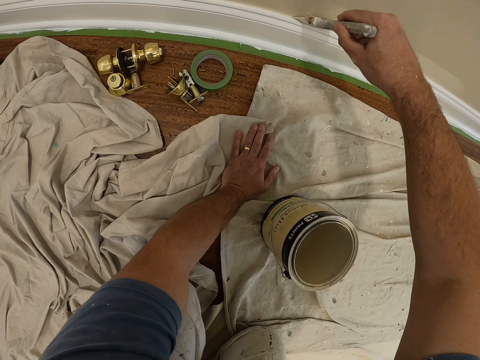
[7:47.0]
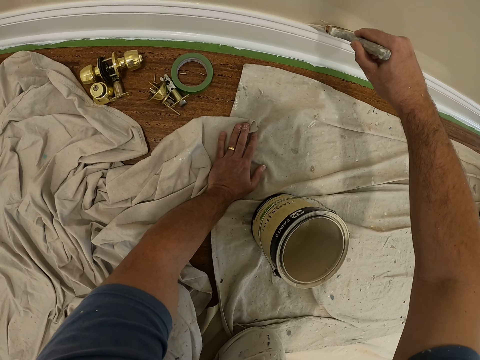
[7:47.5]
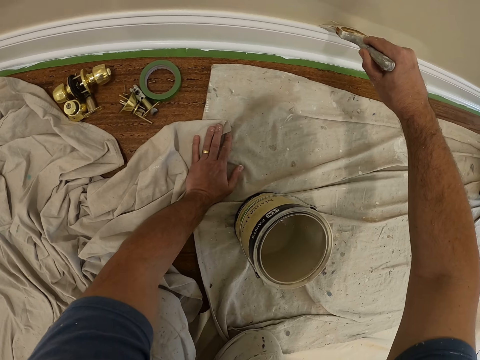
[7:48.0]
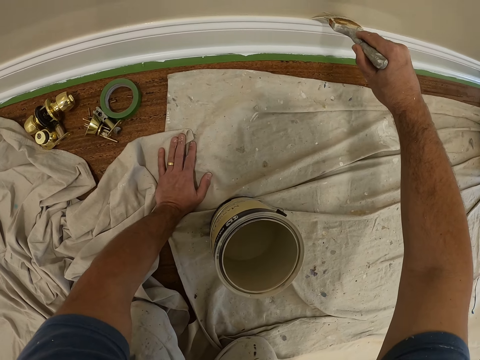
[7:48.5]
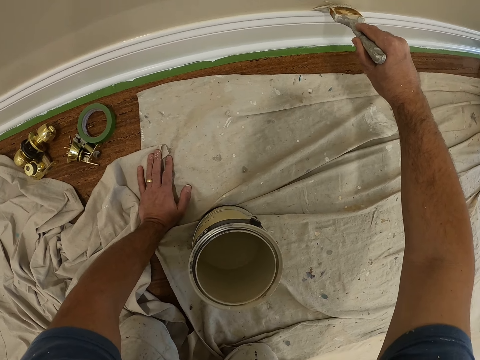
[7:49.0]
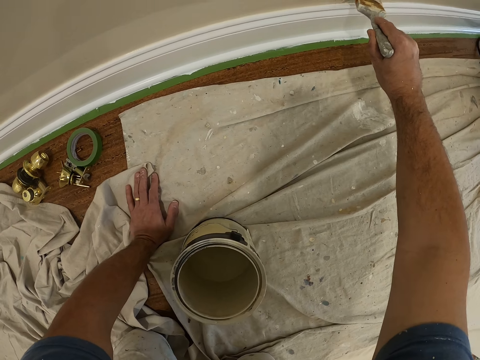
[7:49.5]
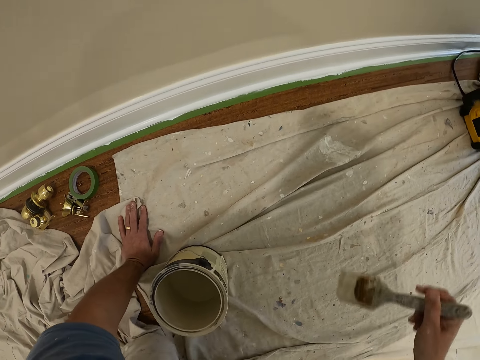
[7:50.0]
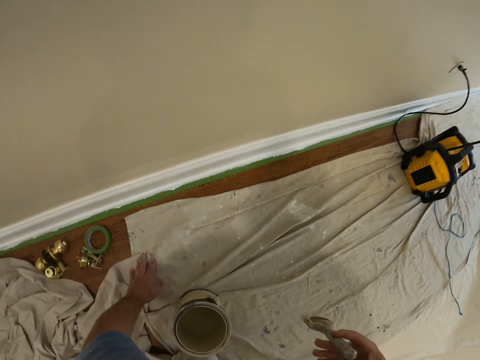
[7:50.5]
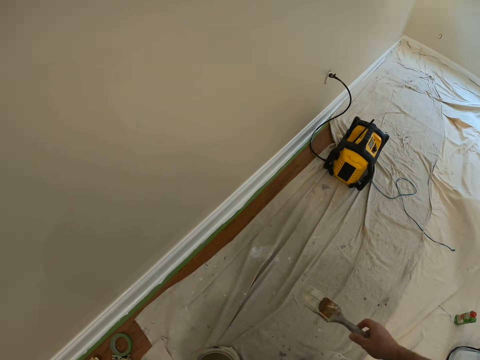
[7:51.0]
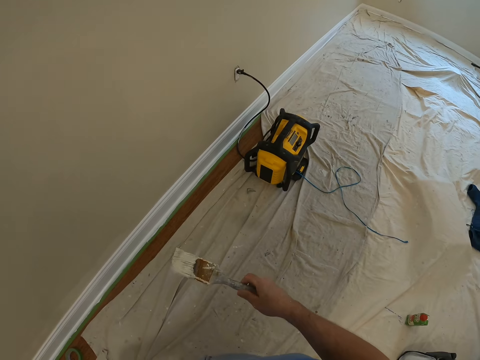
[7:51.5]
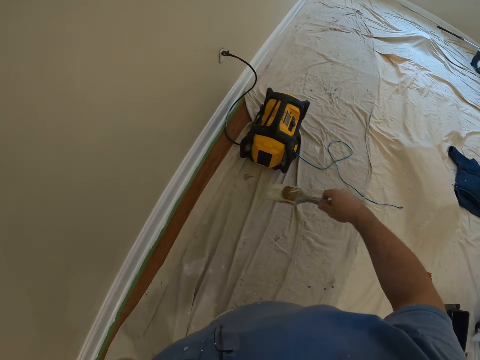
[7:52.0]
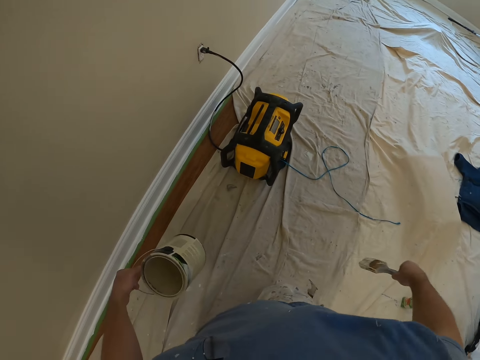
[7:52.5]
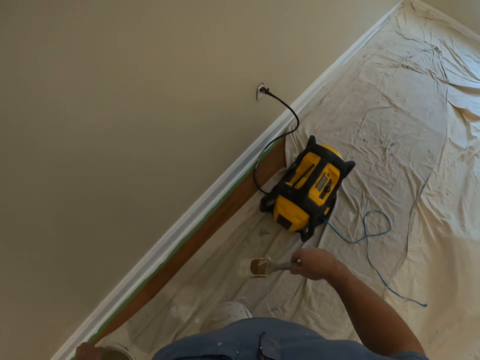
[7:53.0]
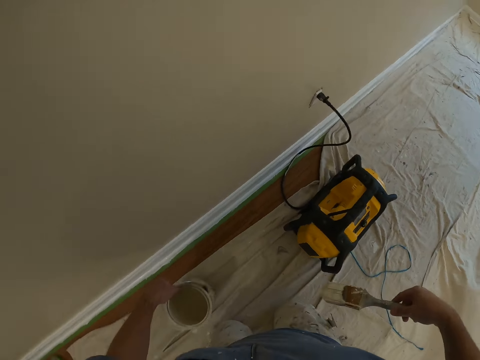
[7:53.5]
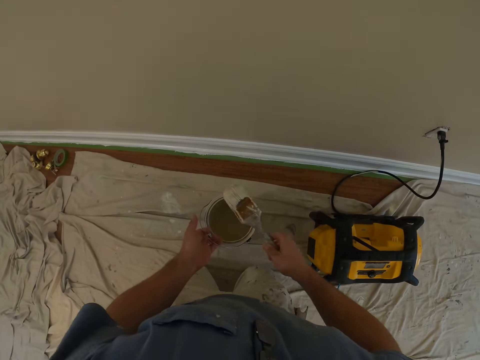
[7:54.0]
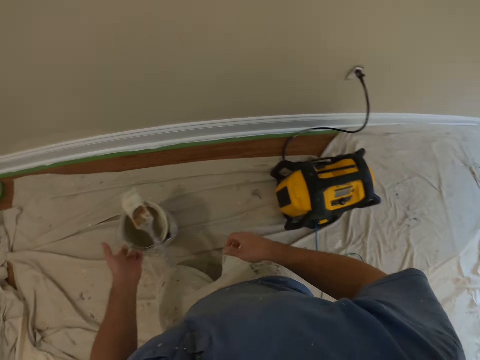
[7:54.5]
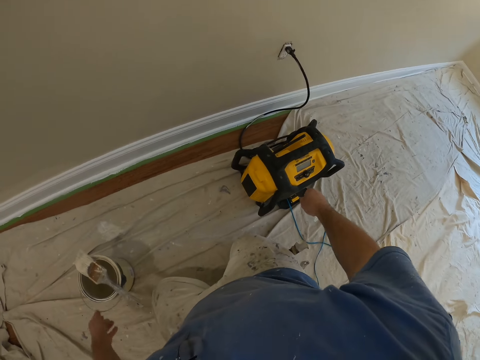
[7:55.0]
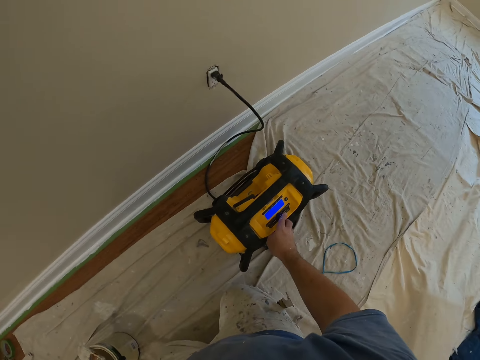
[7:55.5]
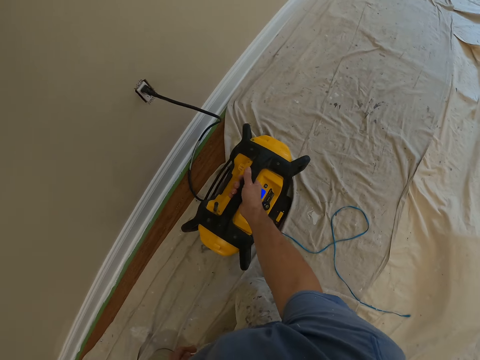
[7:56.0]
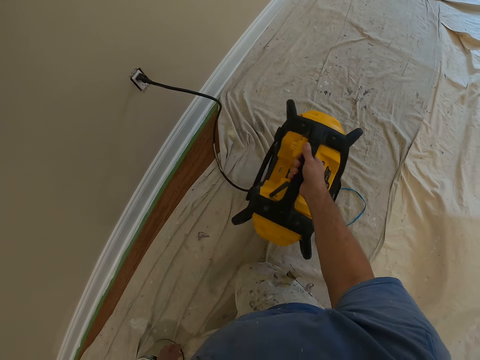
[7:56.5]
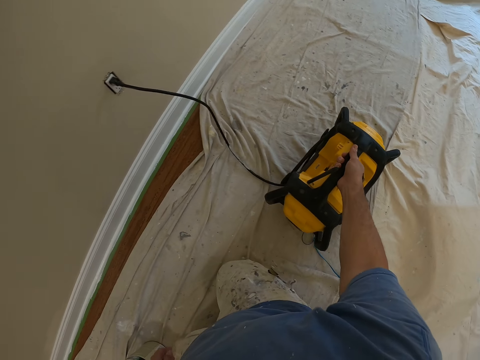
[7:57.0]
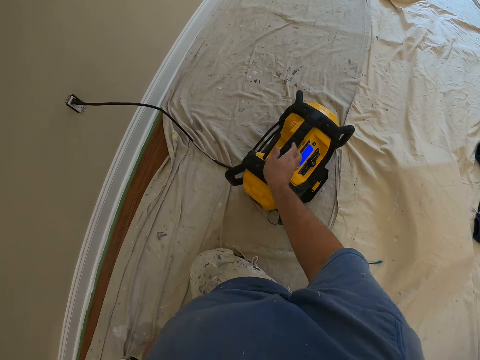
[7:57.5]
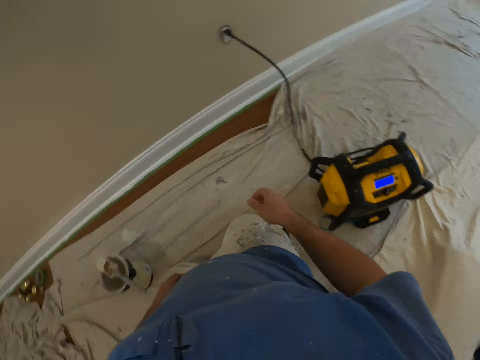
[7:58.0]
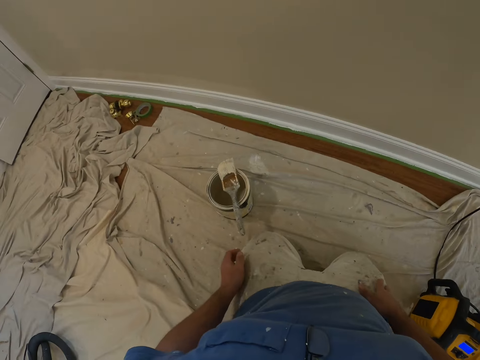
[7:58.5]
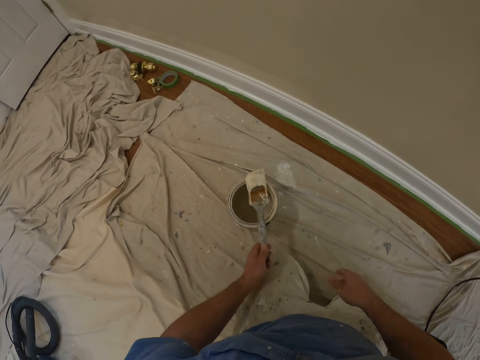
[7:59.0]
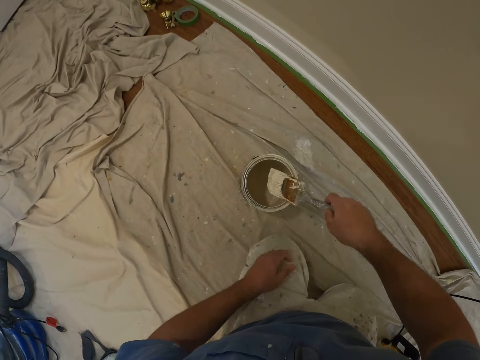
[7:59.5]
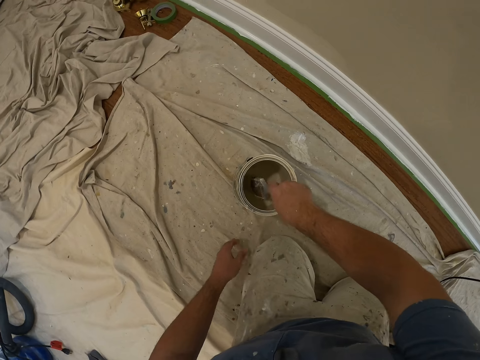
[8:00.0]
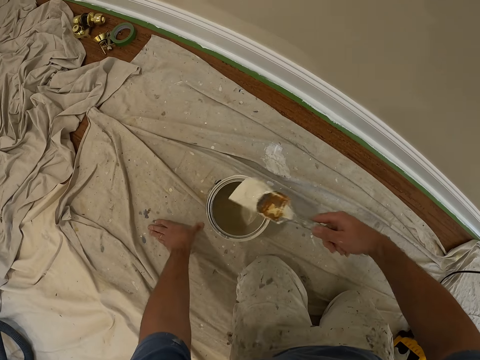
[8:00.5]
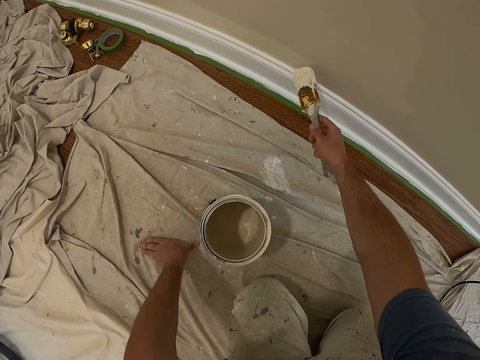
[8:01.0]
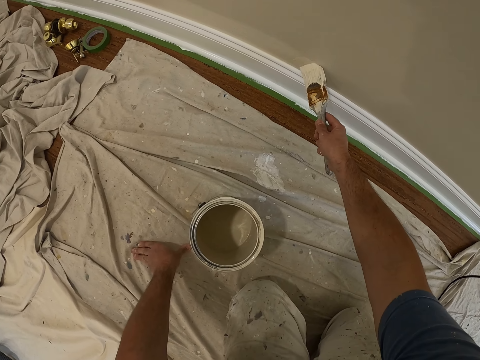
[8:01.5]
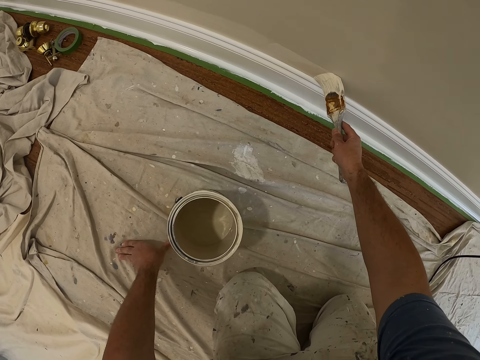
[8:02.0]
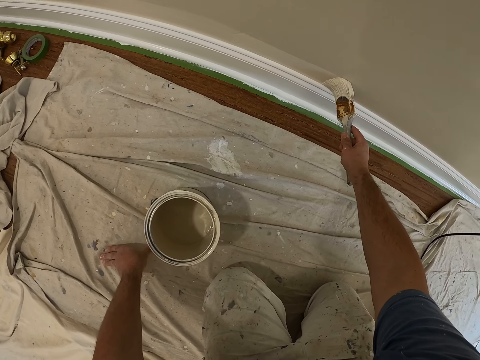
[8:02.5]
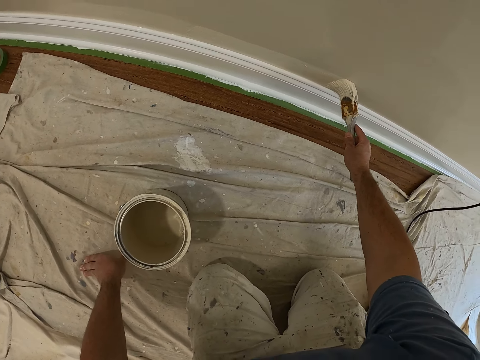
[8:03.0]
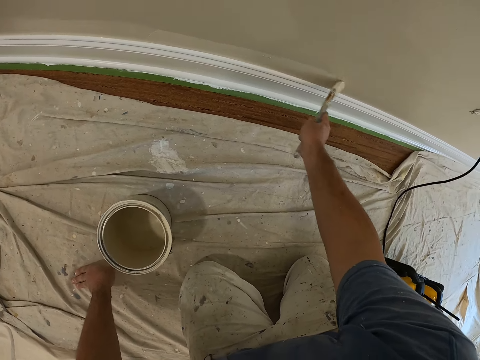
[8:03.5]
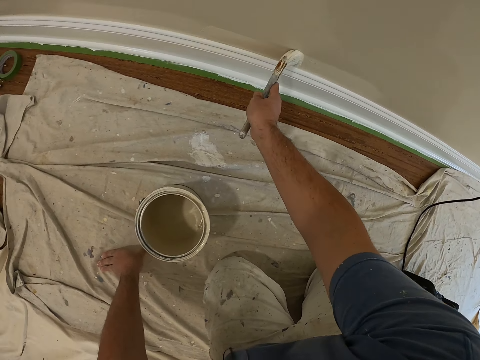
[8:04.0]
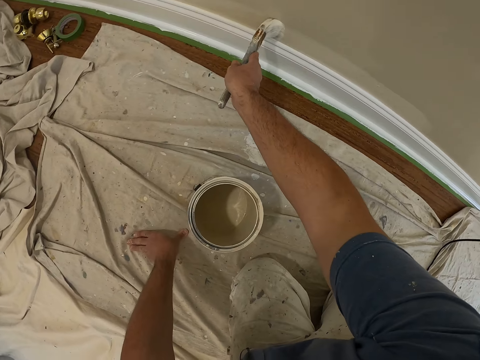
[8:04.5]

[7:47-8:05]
The camera wearer moves forward on his knees. He places the paint bucket on the floor with the paint brush on the bucket. He presses a button on a machine on the floor and changes the position of the machine. He lifts the radio. He picks up the paint brush from the top of the paint bucket. He dips the paint brush into the paint can or bucket. He removes the paint brush from the paint can. He places his hand on the floor. He paints the wall with the paint brush.

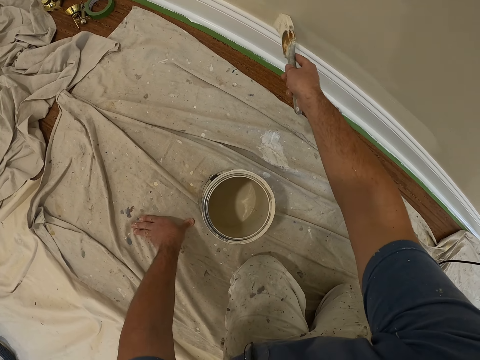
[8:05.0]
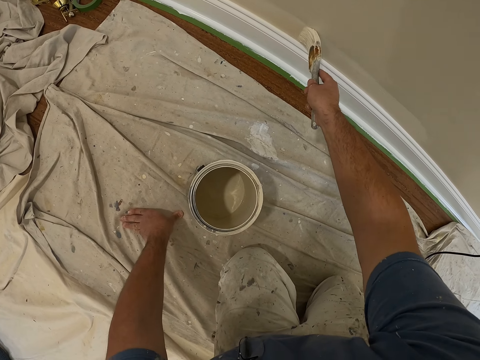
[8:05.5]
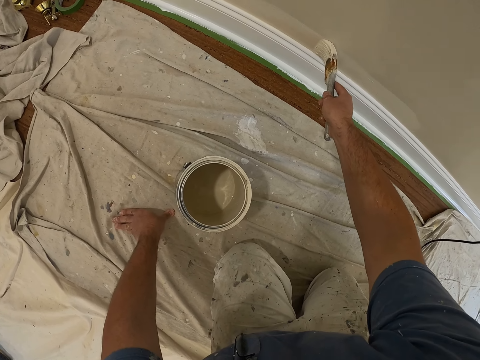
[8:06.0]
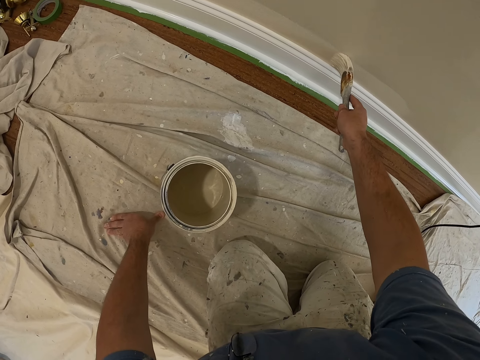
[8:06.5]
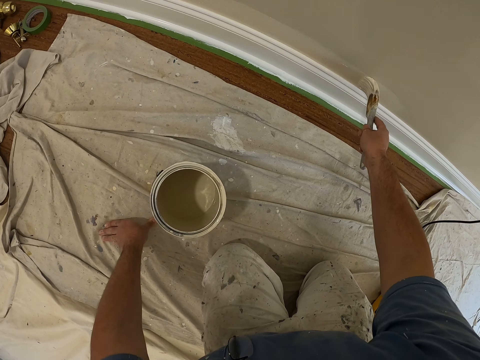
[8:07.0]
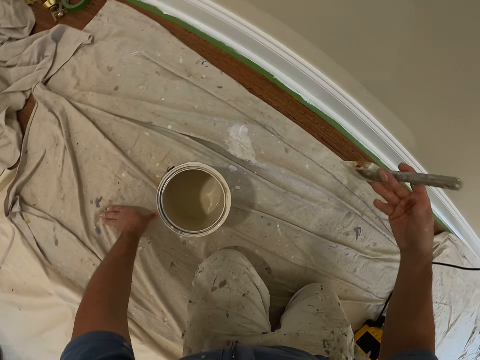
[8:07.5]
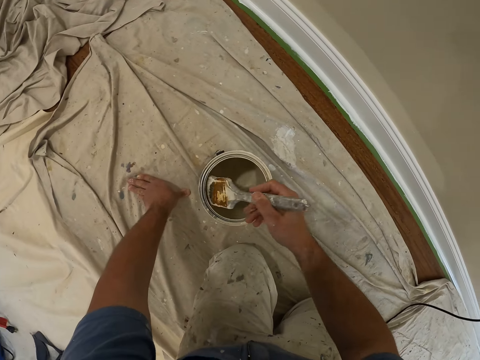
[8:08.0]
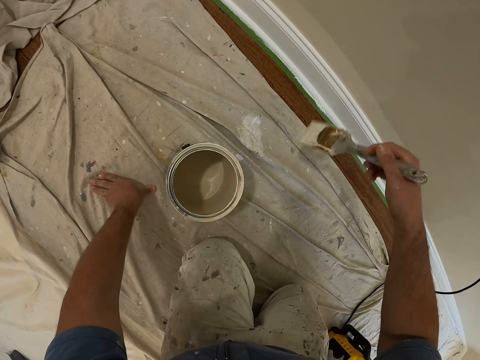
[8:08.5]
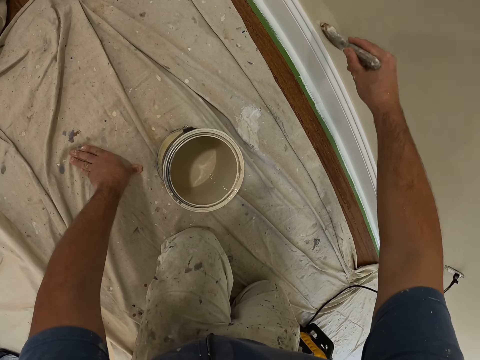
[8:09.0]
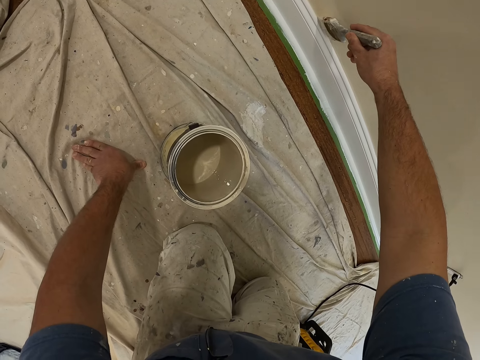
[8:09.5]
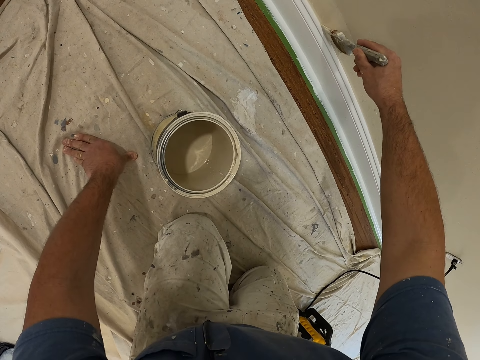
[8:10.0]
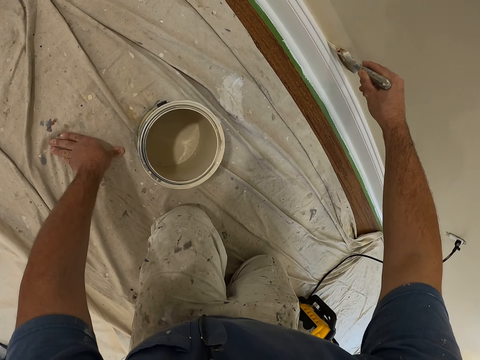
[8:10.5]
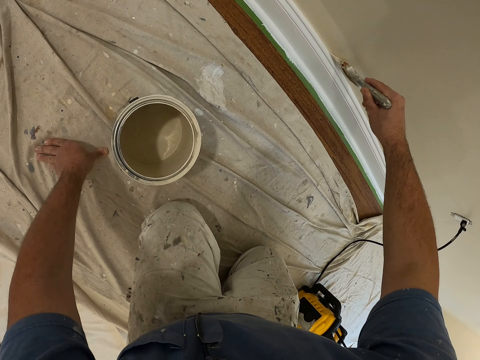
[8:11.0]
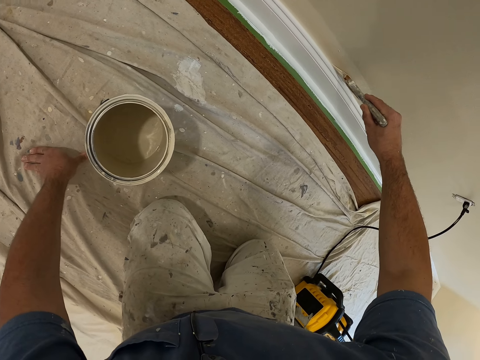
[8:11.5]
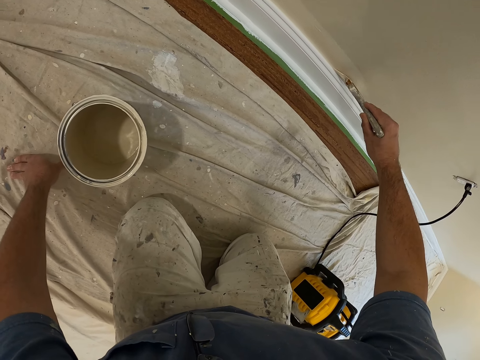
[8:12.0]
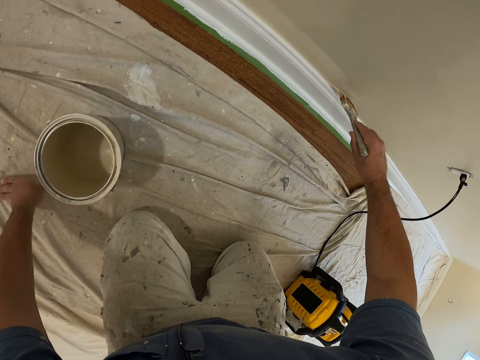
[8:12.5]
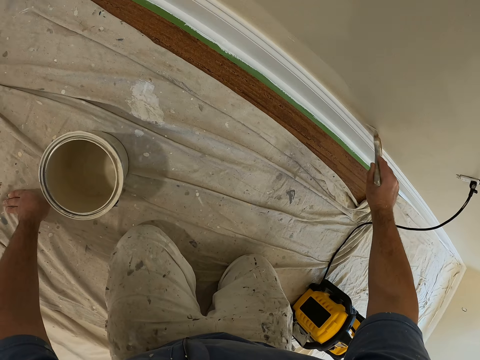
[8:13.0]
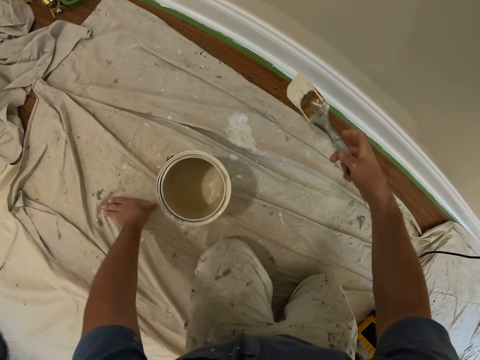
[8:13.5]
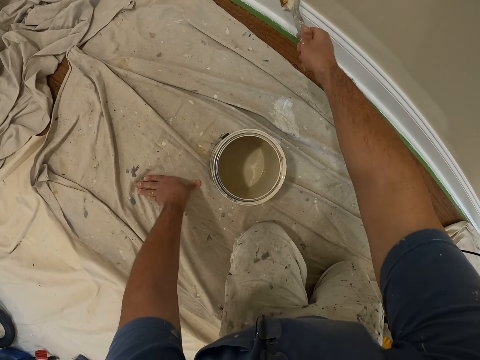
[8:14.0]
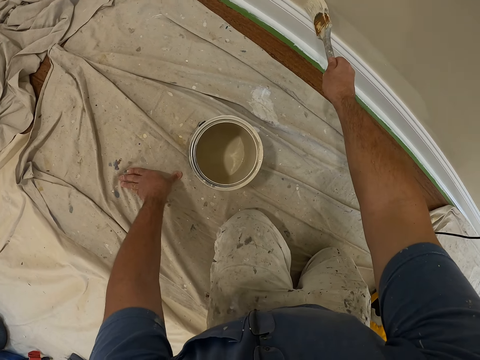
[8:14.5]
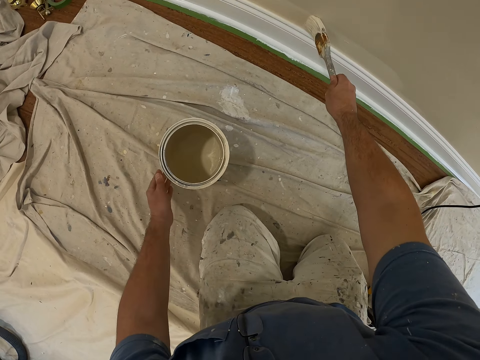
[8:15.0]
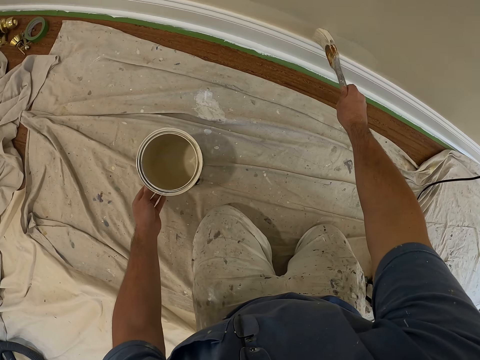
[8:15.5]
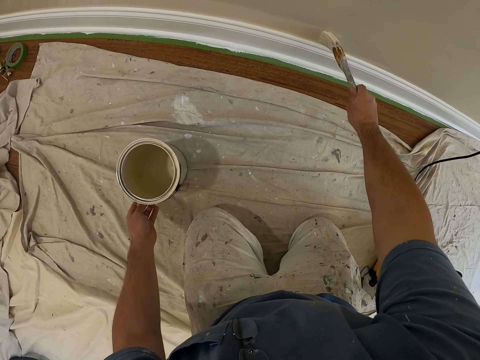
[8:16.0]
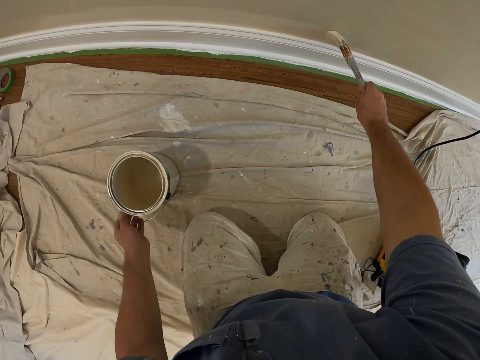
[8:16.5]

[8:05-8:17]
The camera wearer places the brush at the edge of the paint can. He touches the inside of the paint bucket with the paint brush. He paints the wall with the paint brush.
